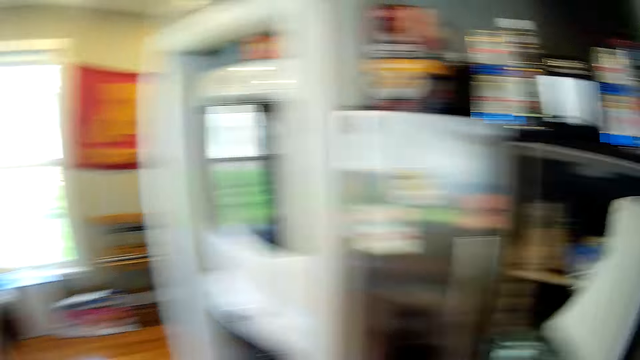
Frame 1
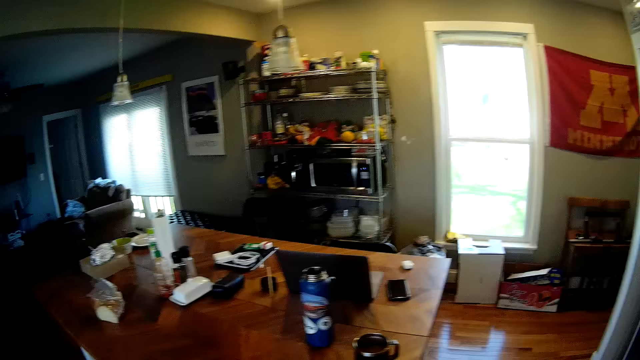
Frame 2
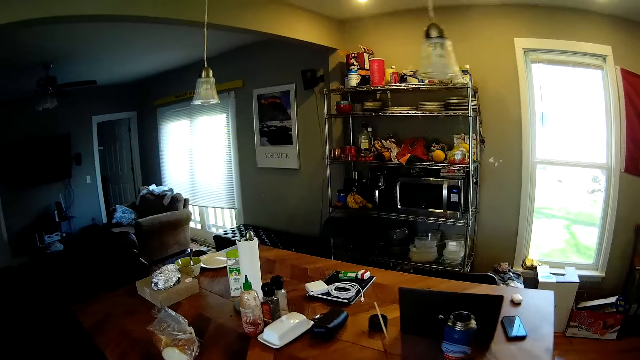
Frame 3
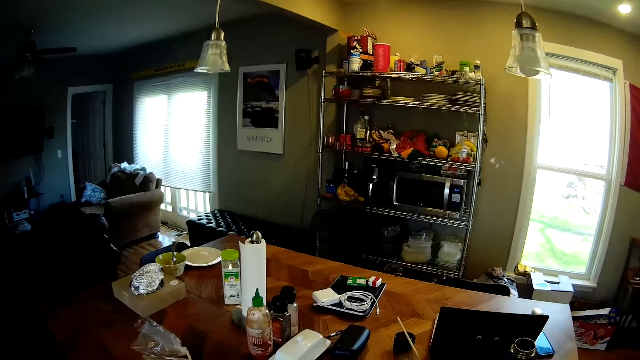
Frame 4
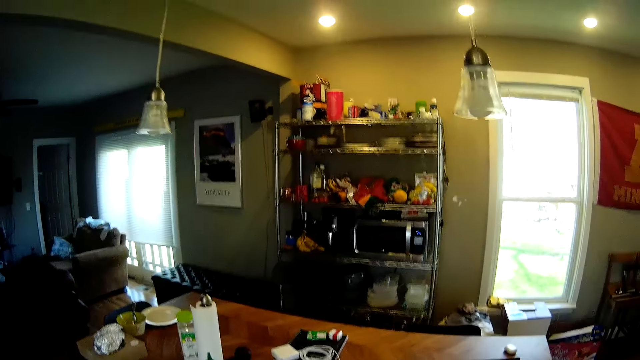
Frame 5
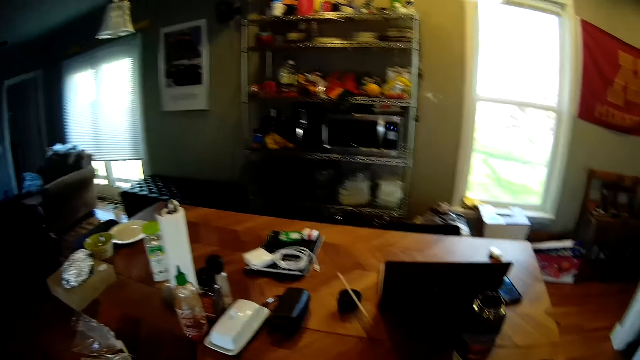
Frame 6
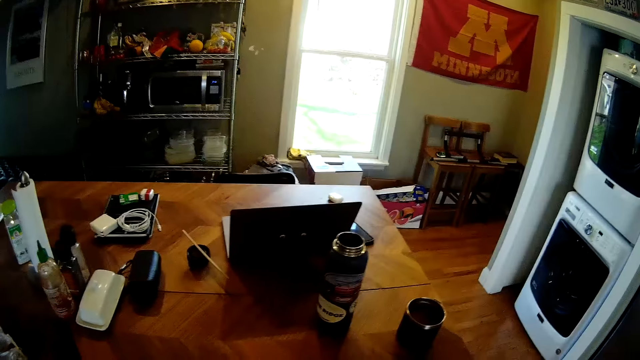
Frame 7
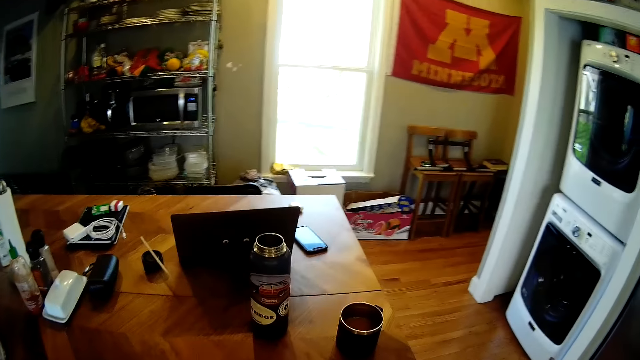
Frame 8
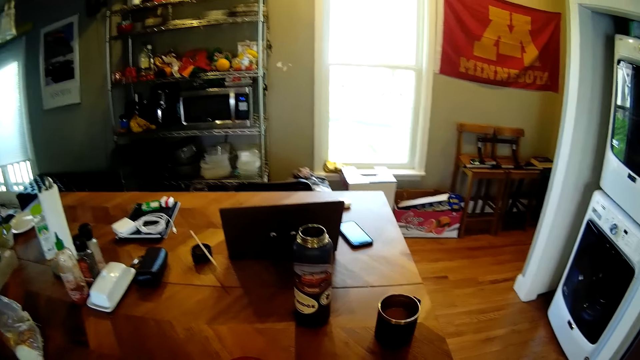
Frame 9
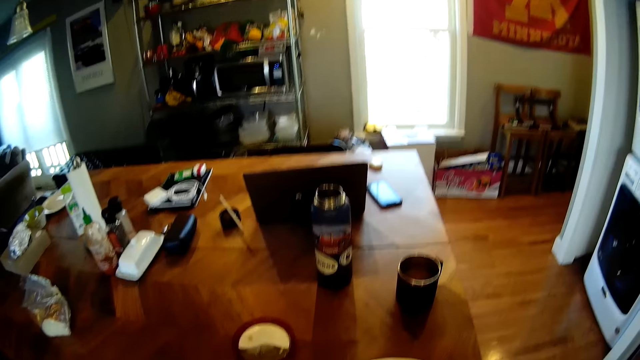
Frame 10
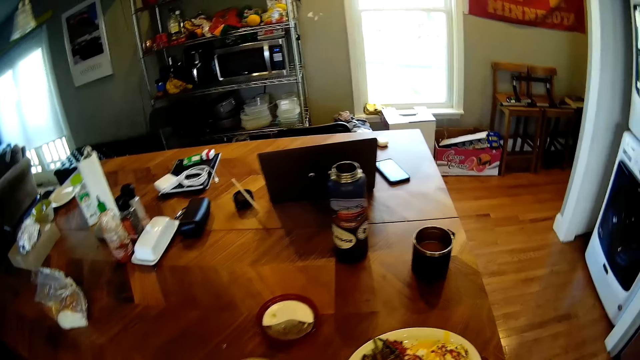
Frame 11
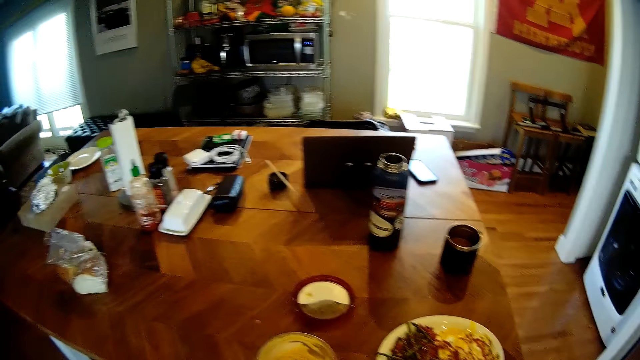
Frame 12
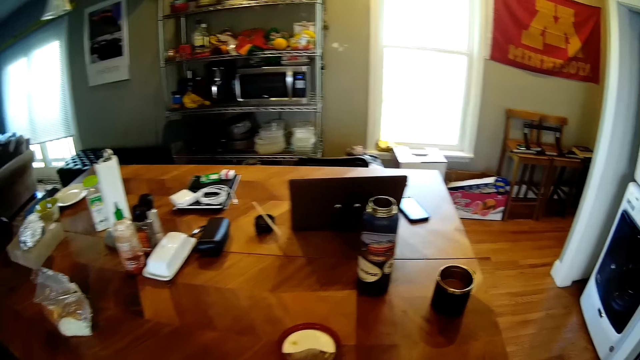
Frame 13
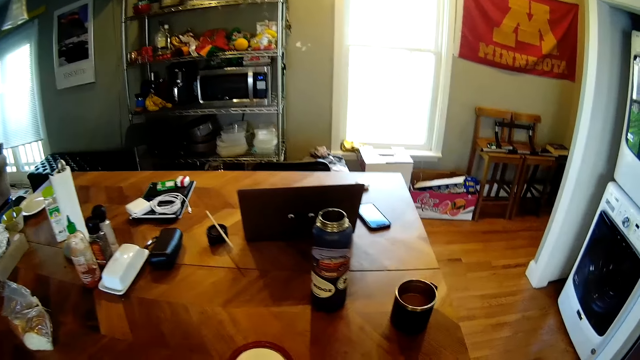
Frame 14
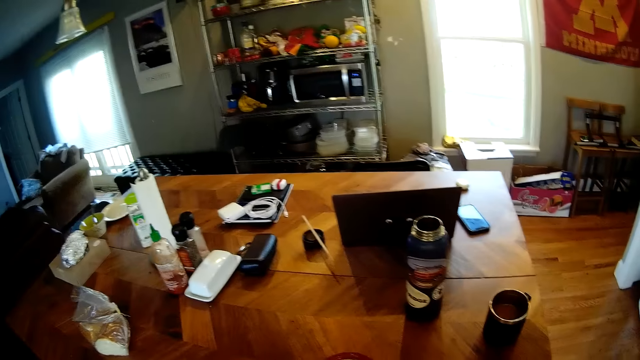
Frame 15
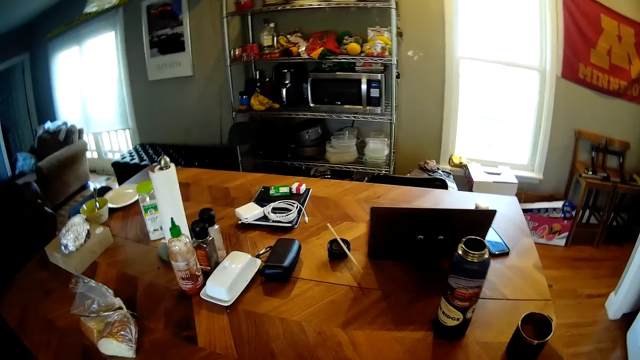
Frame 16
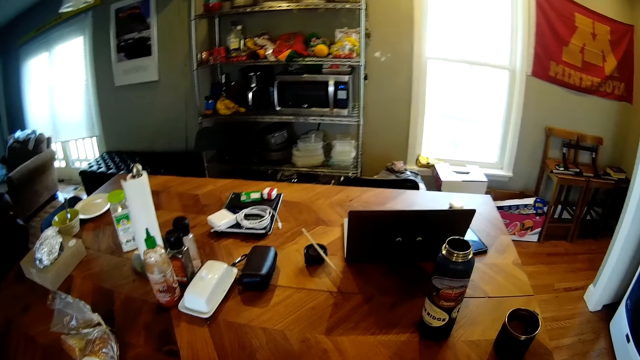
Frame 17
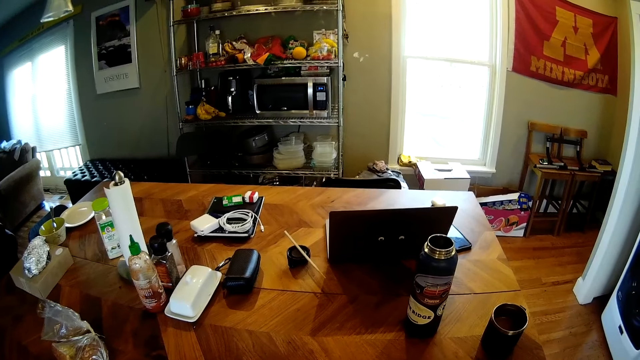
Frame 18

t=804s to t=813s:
The camera wearer shuts the fridge. They walk around a room. They look around the room.

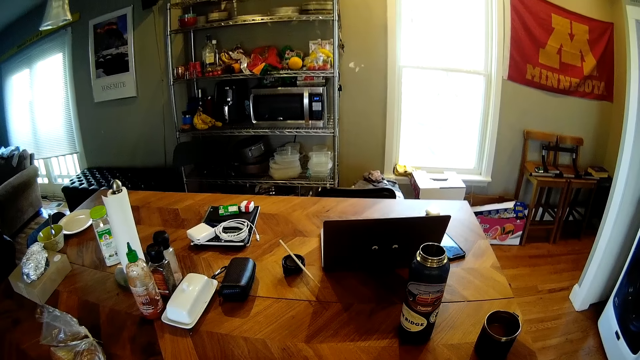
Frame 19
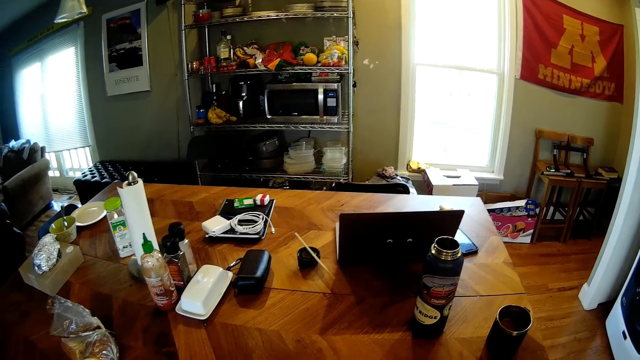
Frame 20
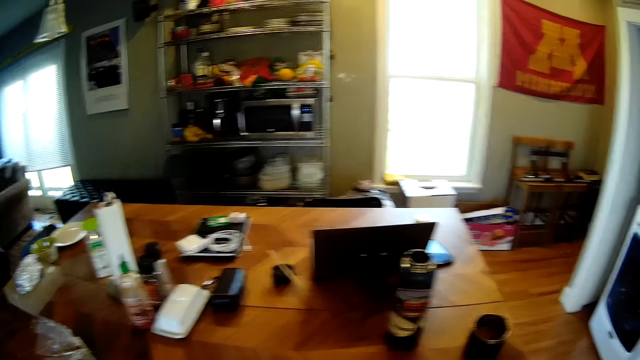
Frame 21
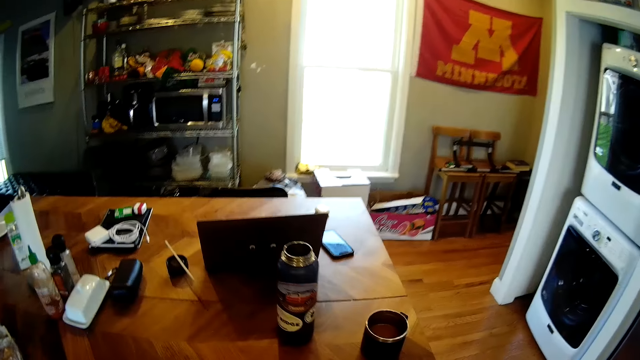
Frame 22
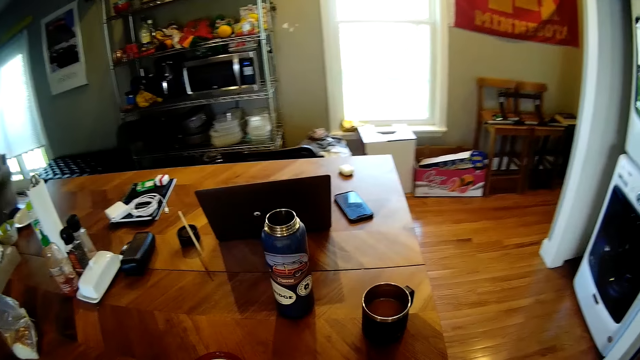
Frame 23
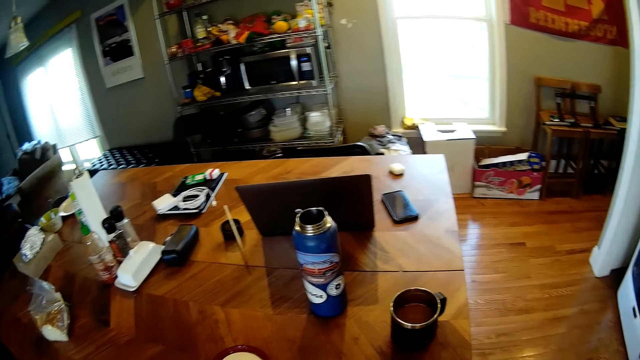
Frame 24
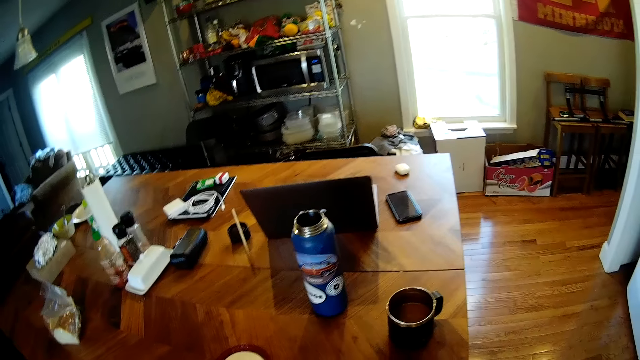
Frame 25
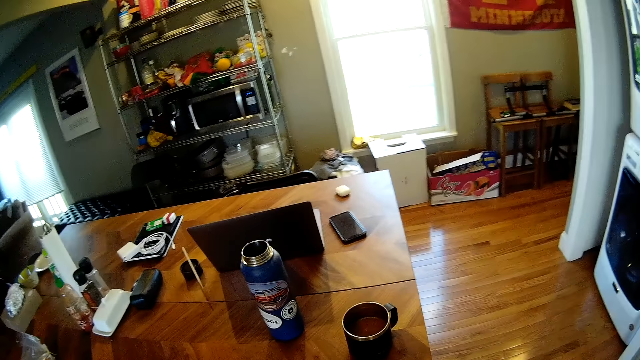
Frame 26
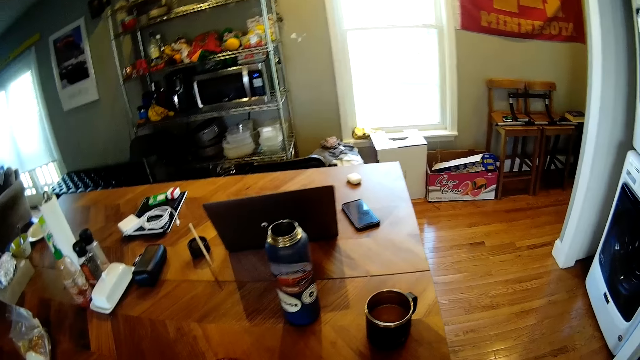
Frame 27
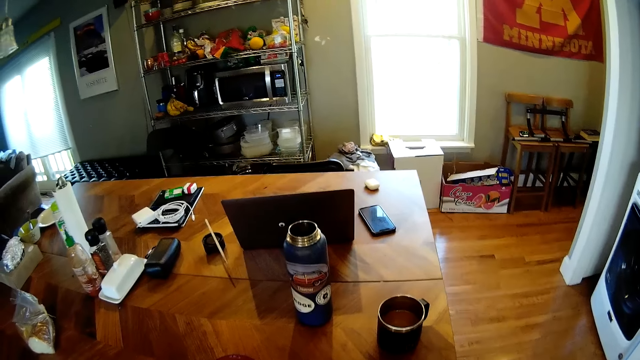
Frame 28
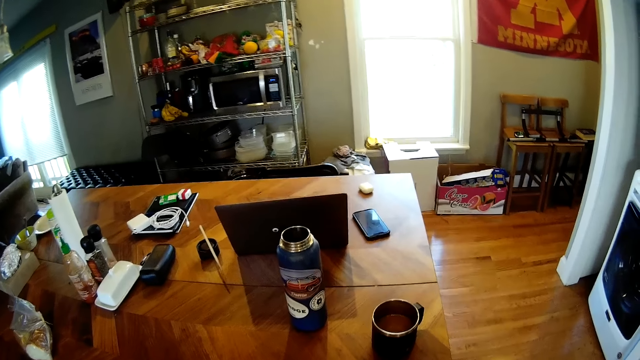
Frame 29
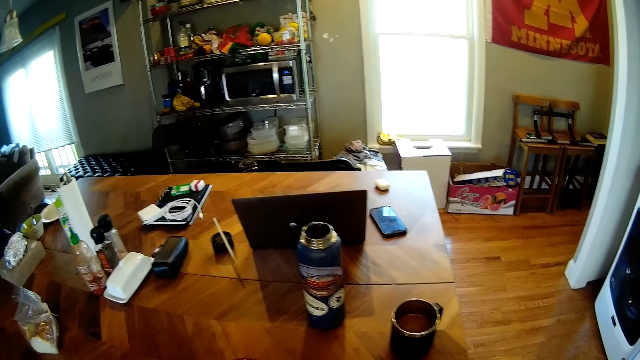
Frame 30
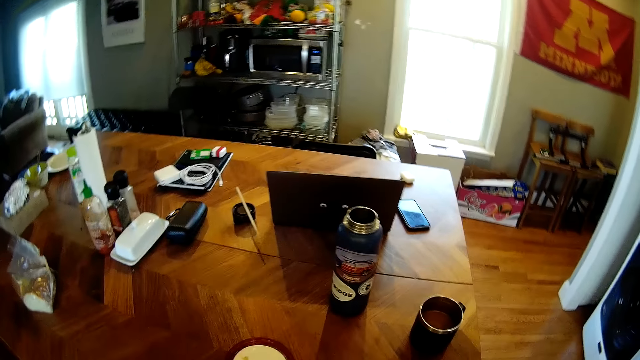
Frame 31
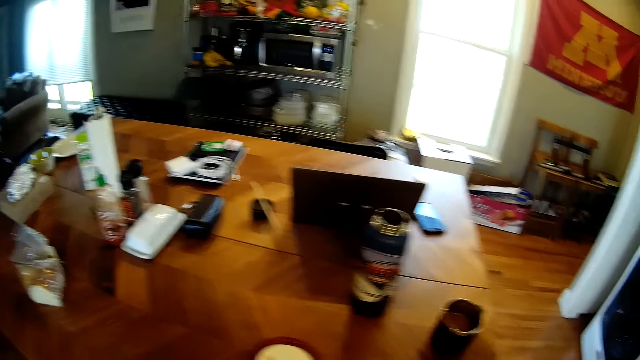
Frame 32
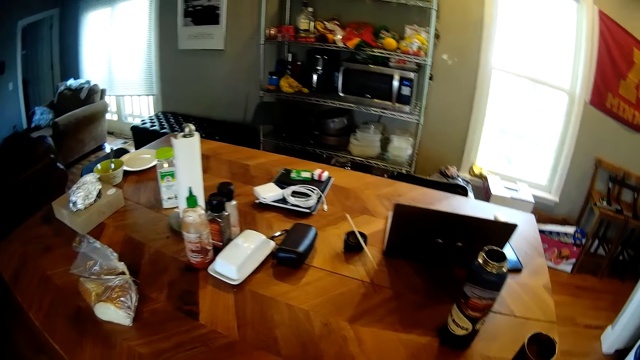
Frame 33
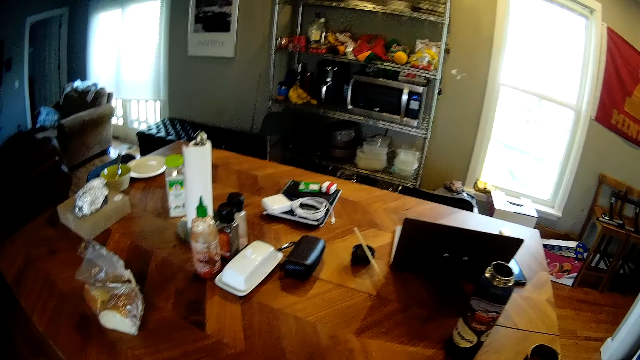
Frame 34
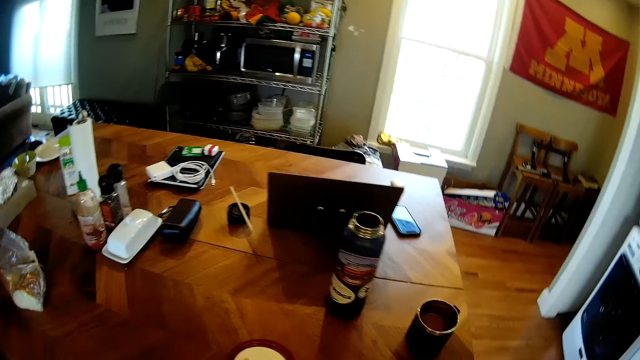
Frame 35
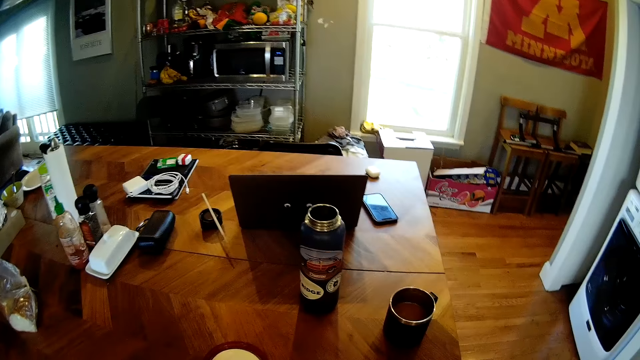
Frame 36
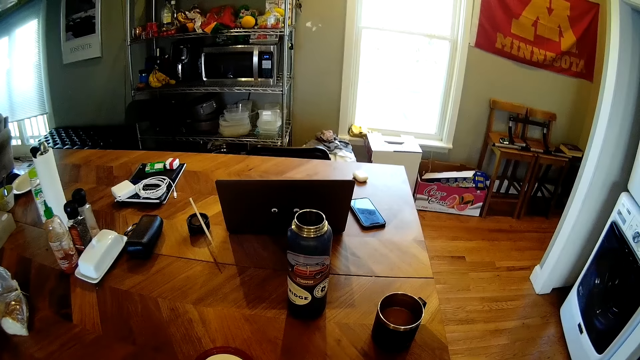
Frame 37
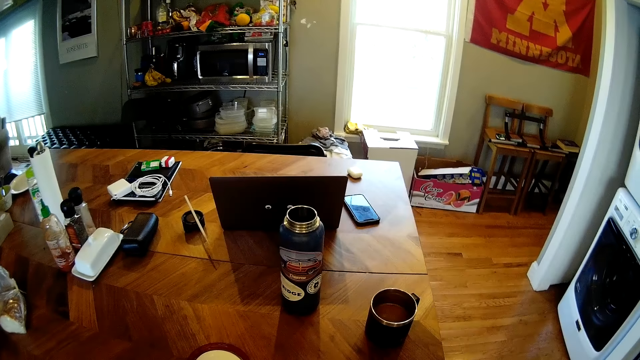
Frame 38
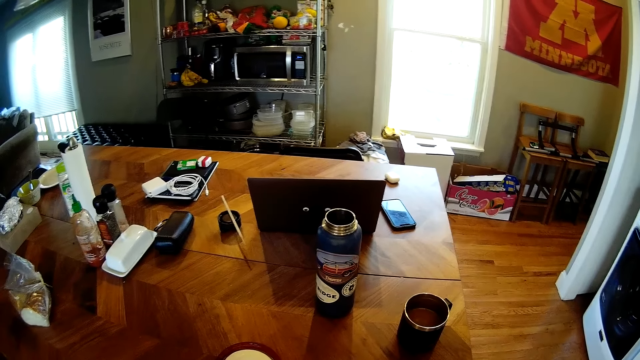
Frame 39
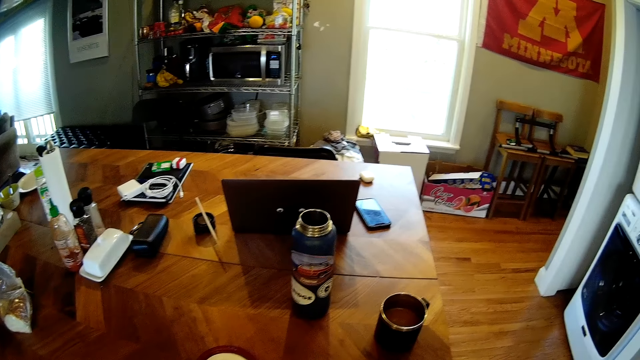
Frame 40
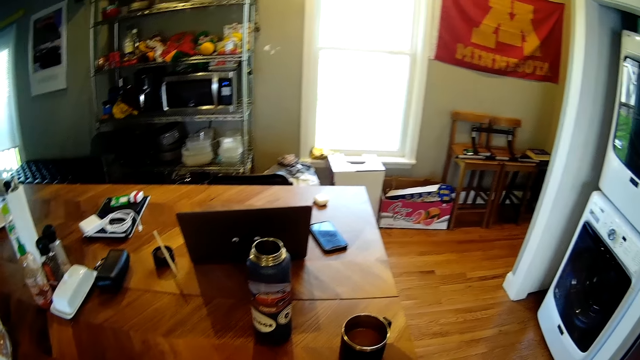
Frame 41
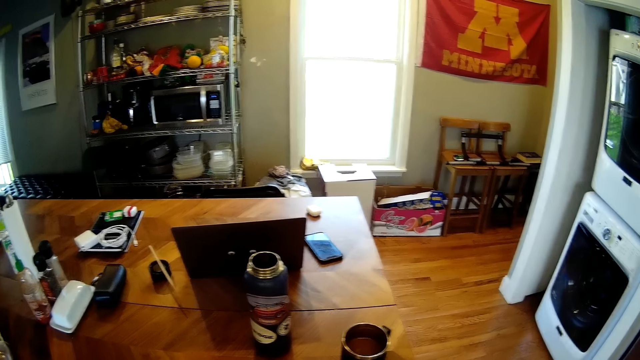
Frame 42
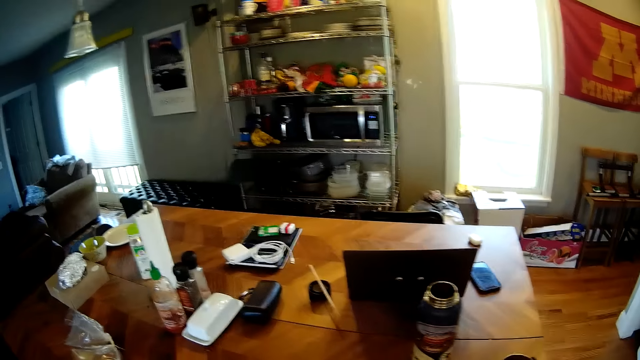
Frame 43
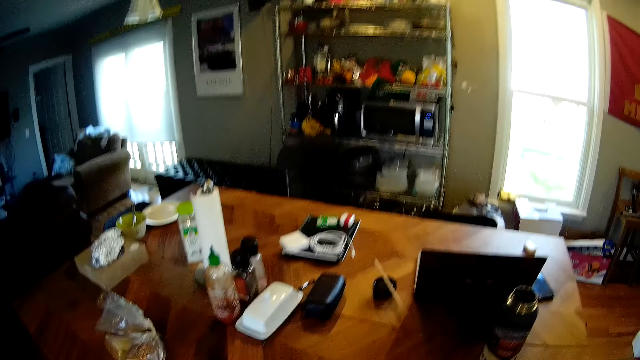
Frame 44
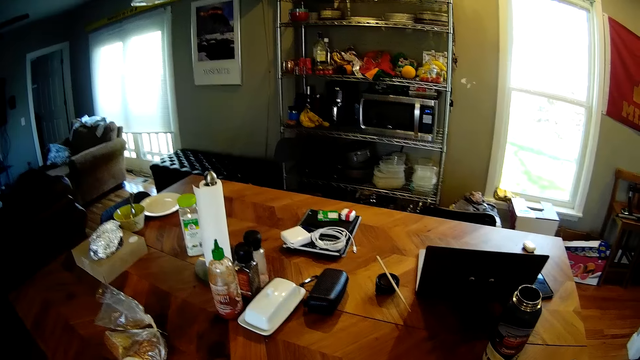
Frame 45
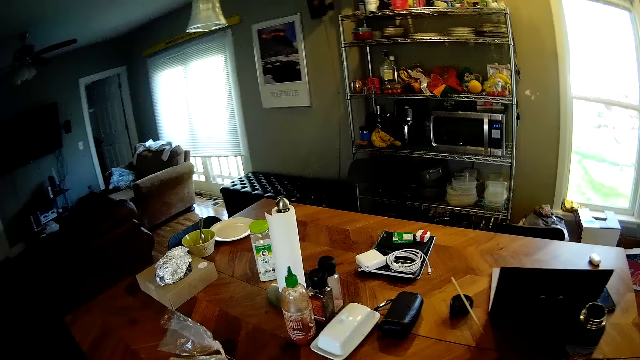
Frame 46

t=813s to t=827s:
The camera wearer adjusts furniture on the floor. They look around a room. They adjust a bowl on the table.
